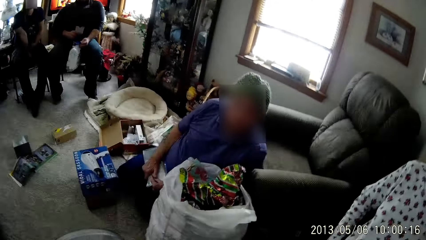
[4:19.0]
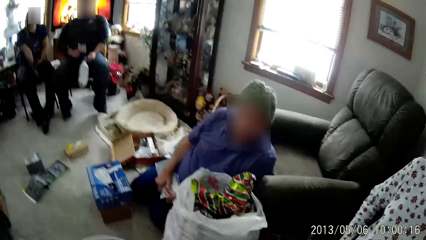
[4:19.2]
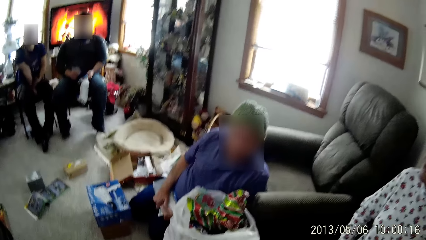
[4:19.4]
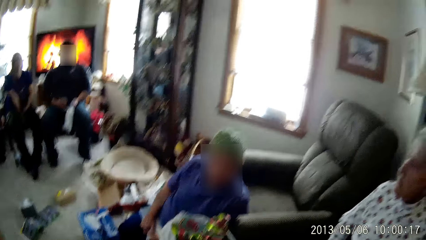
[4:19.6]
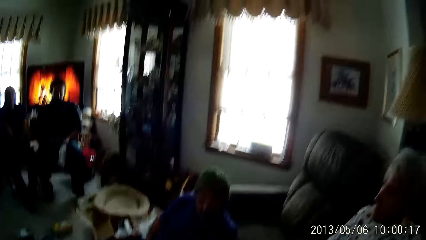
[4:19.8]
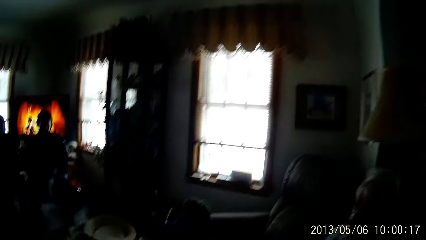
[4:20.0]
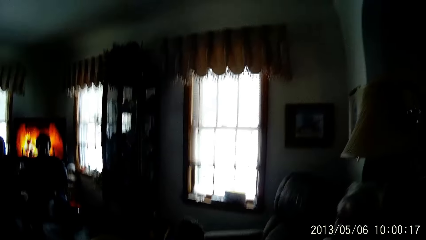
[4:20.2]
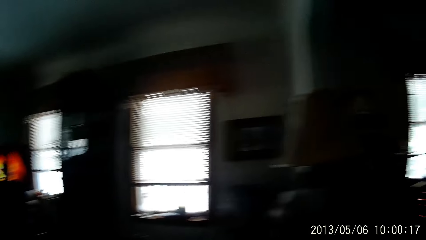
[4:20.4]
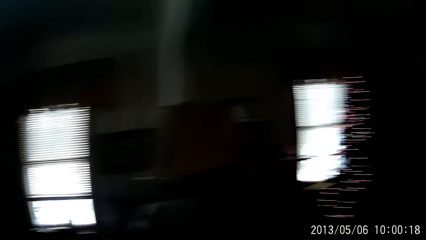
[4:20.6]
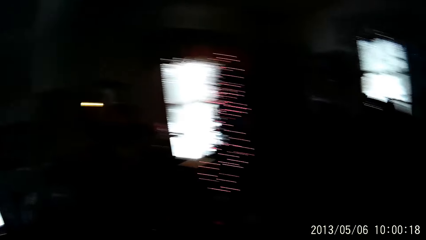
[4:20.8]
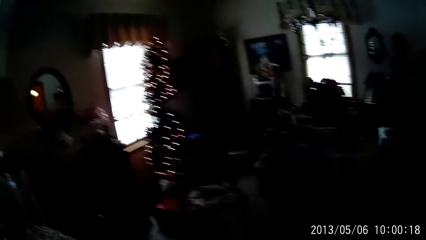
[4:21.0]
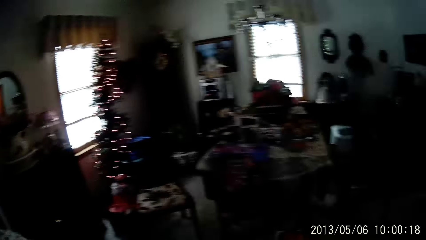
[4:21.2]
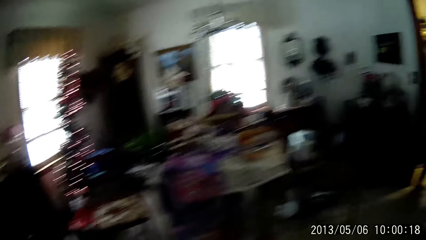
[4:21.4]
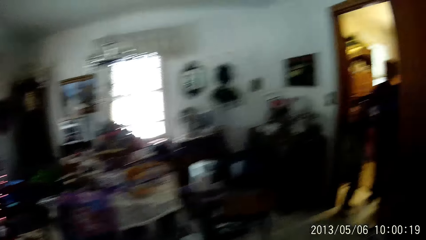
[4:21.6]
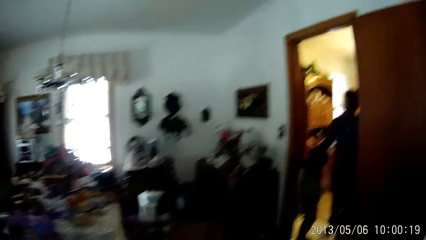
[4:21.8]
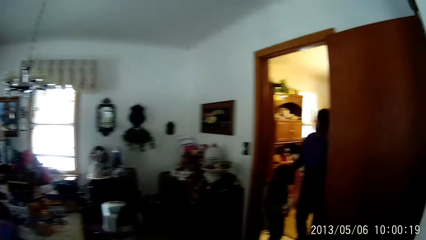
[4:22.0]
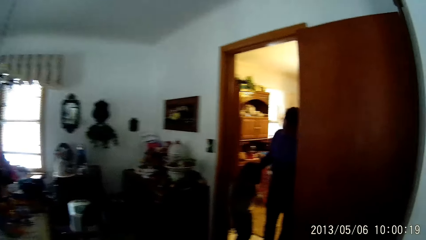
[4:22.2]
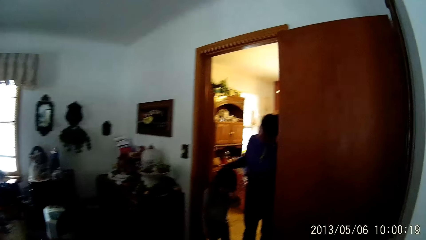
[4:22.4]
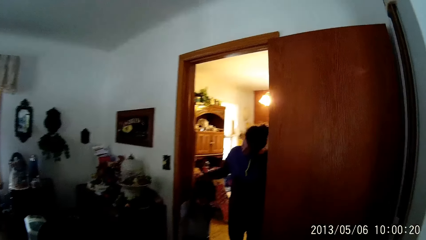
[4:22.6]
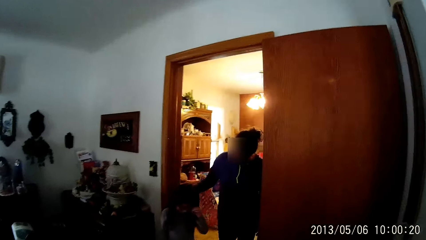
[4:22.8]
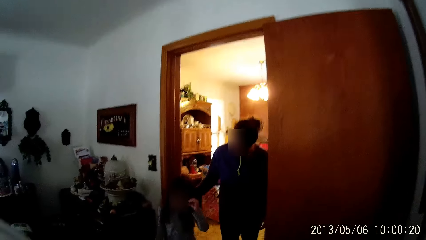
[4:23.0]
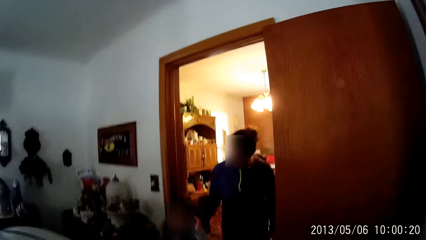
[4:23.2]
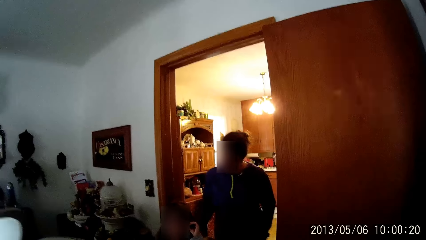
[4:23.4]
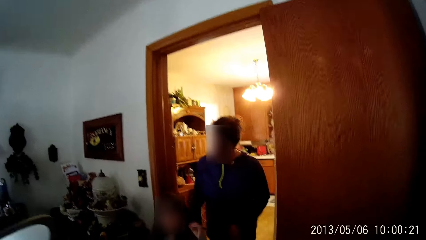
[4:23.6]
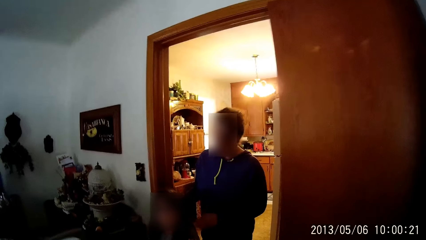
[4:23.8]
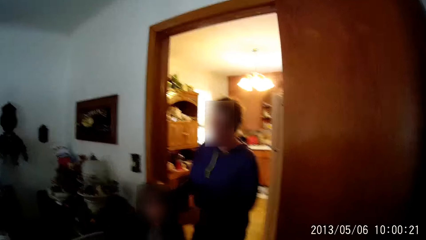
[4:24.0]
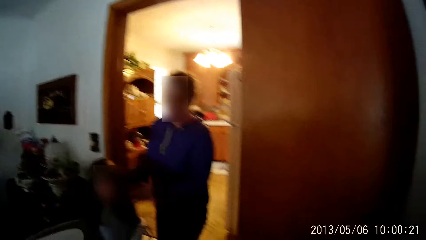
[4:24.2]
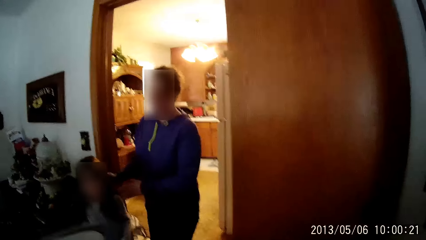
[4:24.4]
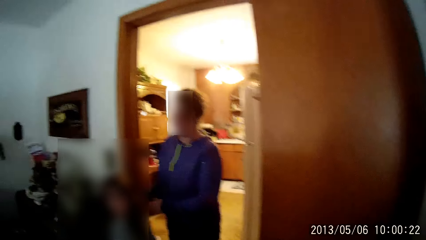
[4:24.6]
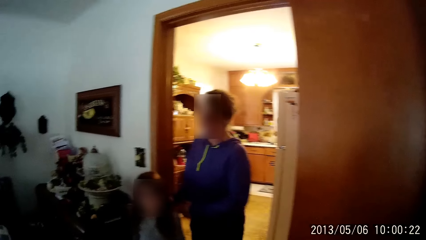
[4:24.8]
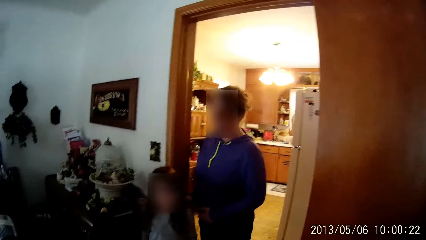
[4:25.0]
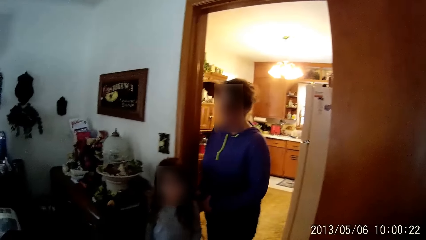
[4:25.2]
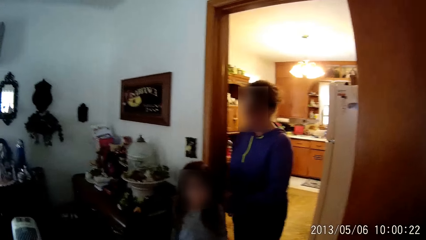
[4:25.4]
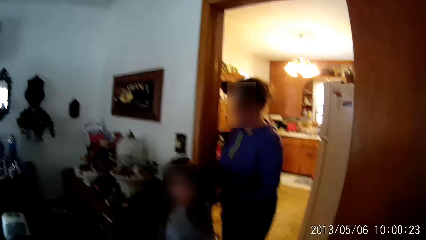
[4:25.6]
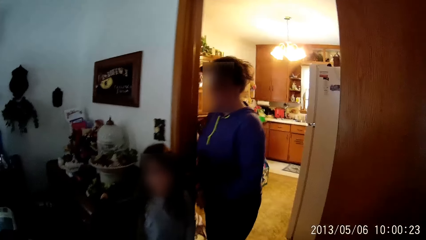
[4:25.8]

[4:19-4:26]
The woman pats the child from her head down her back. The camera wearer walks to the dining room from the living room through the kitchen. They move the child farther into the living room.

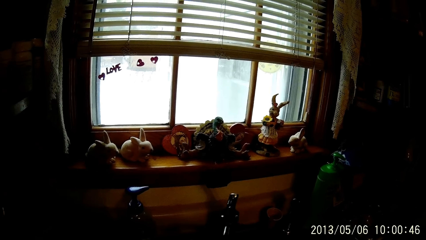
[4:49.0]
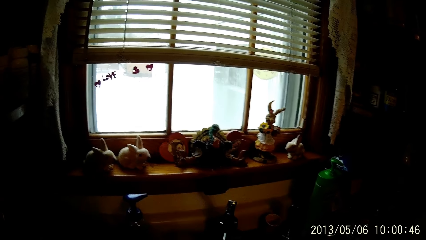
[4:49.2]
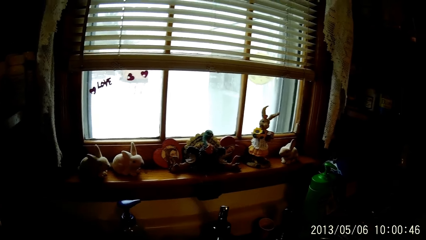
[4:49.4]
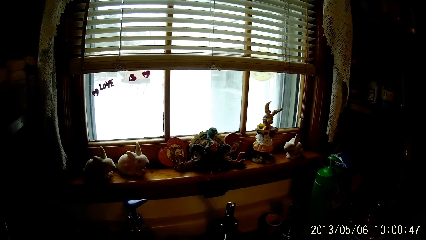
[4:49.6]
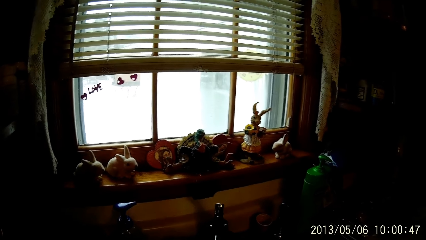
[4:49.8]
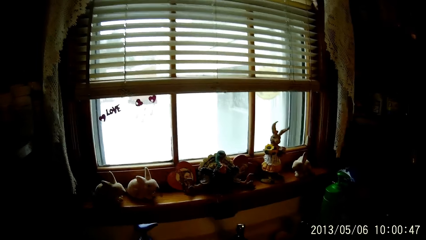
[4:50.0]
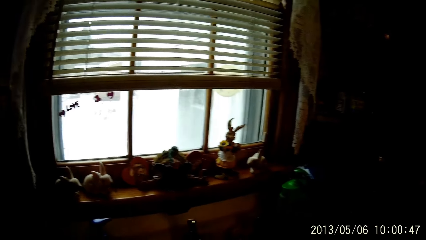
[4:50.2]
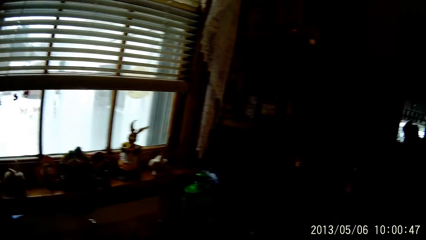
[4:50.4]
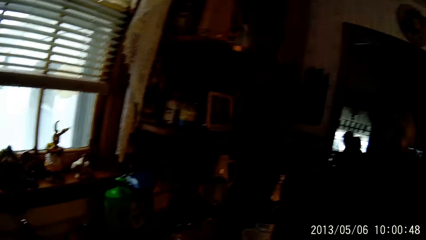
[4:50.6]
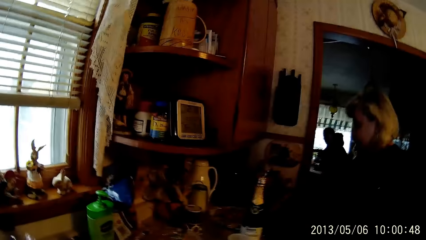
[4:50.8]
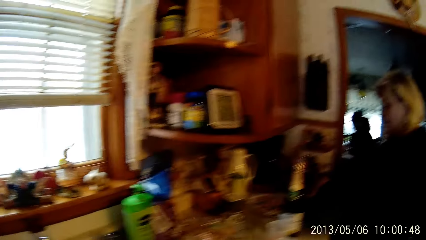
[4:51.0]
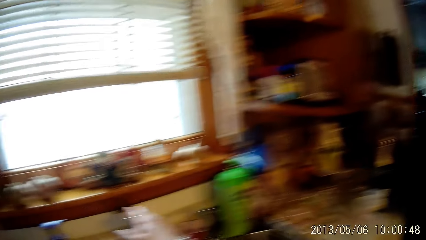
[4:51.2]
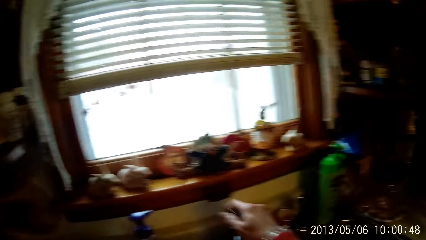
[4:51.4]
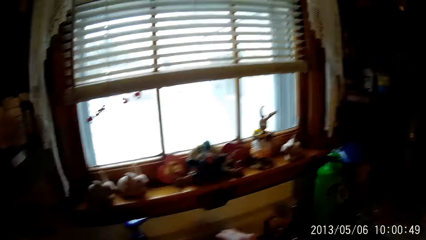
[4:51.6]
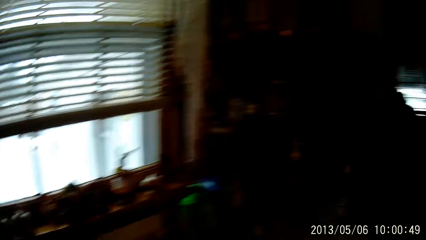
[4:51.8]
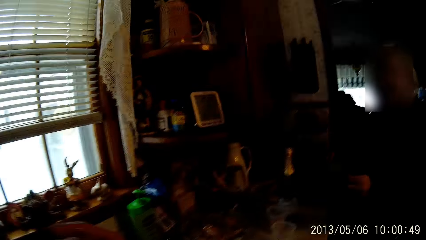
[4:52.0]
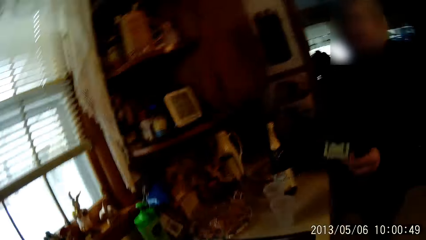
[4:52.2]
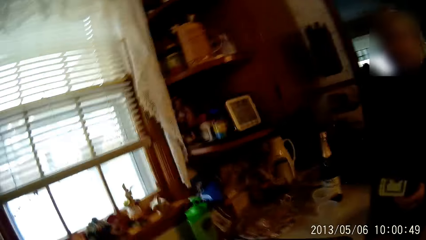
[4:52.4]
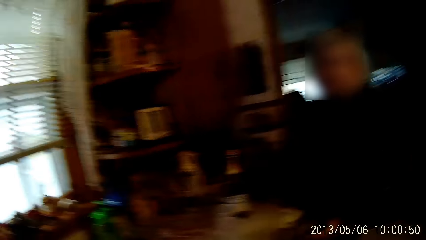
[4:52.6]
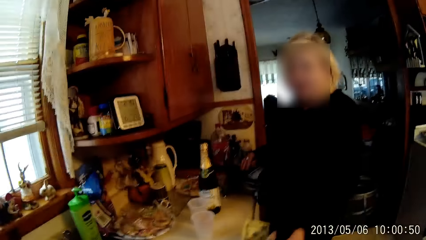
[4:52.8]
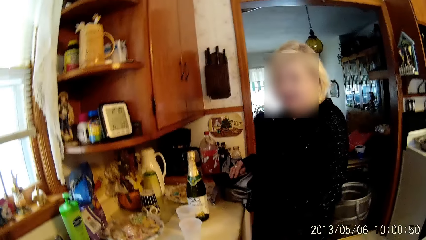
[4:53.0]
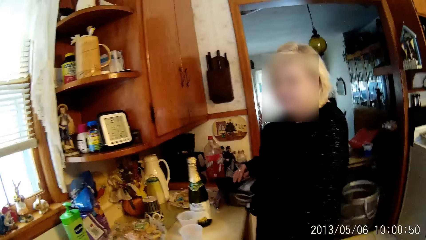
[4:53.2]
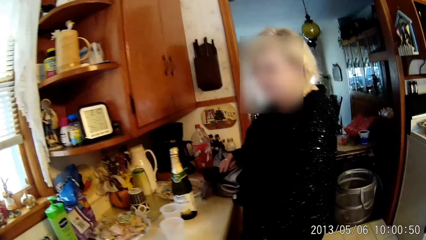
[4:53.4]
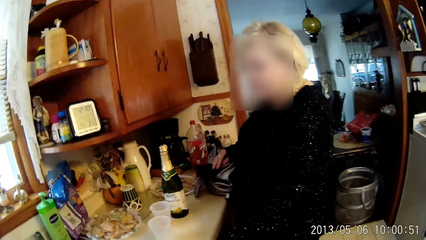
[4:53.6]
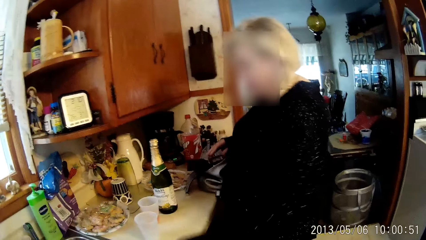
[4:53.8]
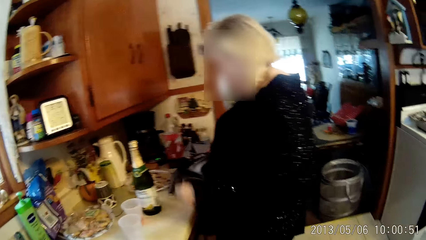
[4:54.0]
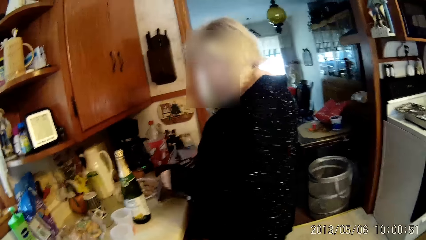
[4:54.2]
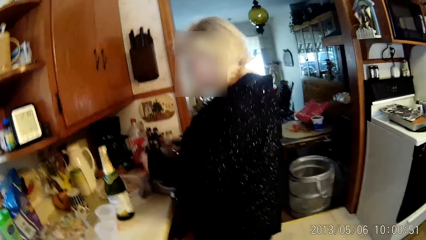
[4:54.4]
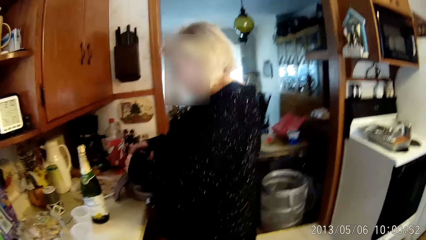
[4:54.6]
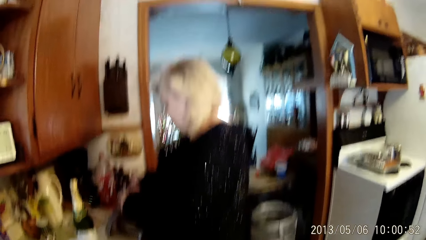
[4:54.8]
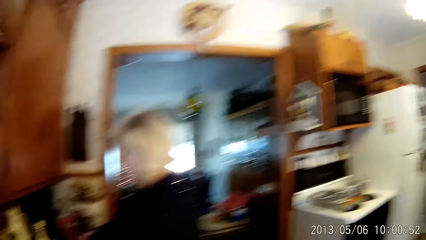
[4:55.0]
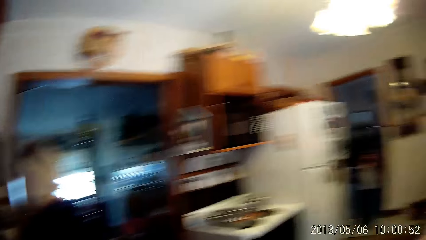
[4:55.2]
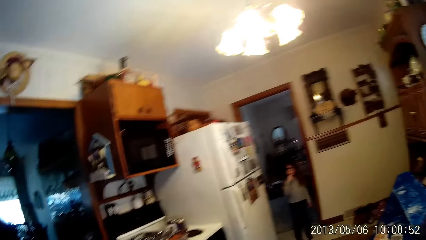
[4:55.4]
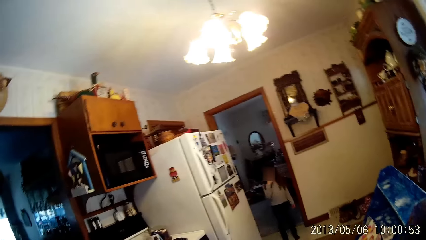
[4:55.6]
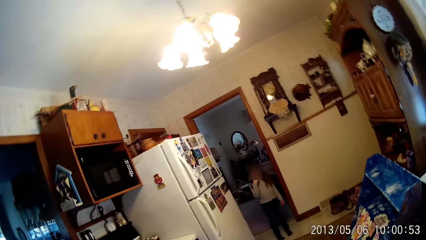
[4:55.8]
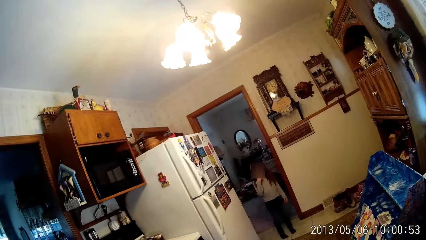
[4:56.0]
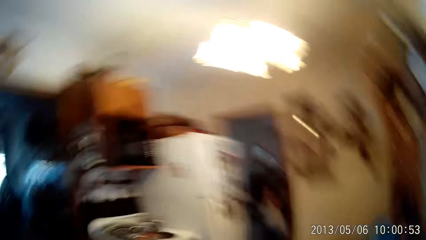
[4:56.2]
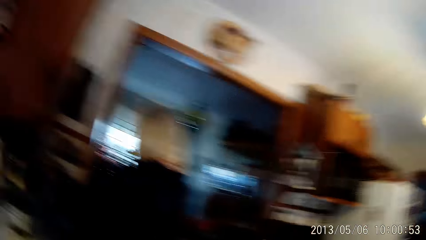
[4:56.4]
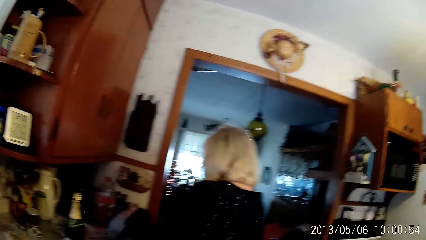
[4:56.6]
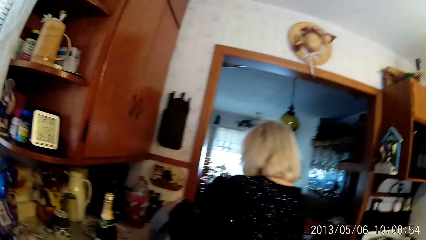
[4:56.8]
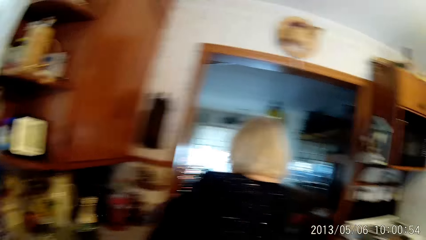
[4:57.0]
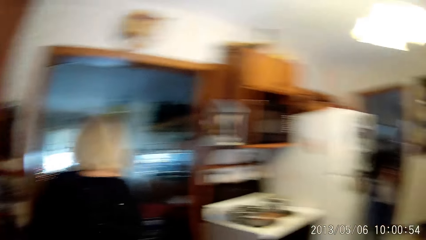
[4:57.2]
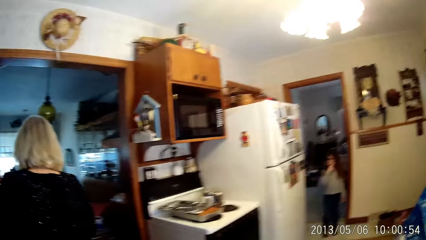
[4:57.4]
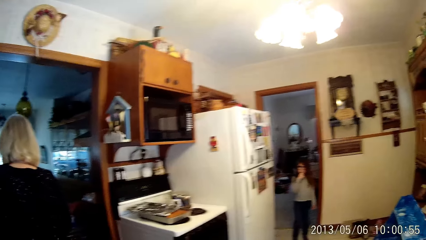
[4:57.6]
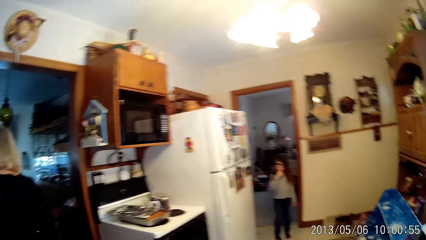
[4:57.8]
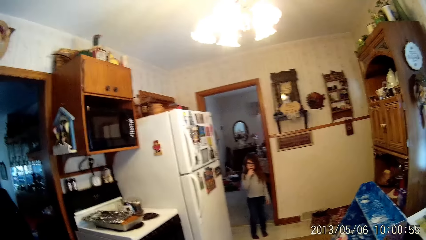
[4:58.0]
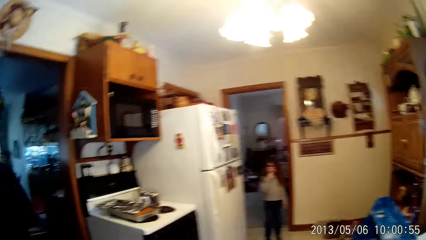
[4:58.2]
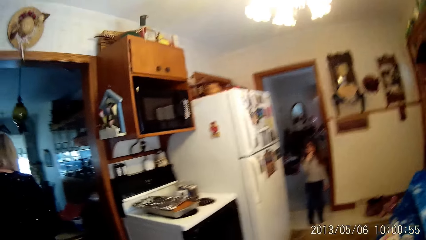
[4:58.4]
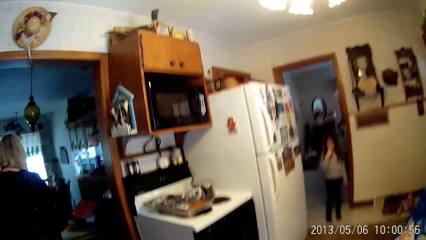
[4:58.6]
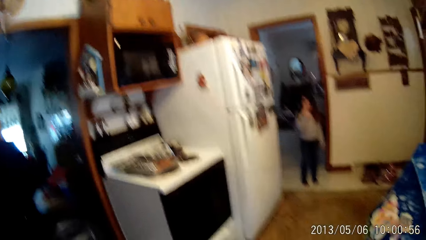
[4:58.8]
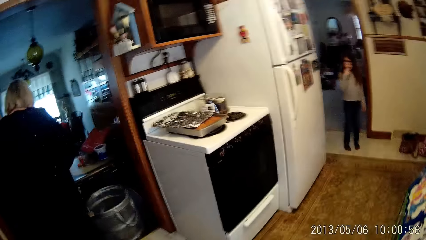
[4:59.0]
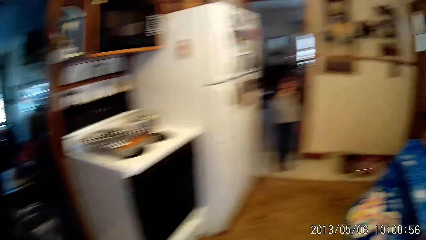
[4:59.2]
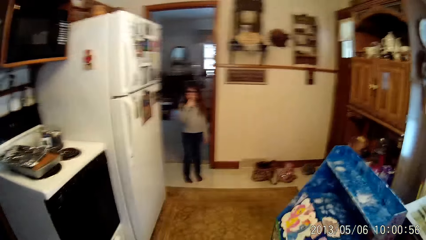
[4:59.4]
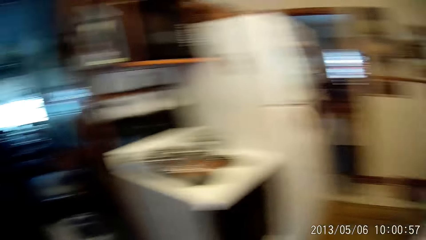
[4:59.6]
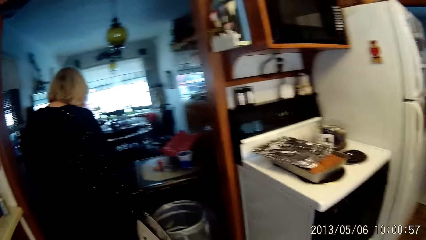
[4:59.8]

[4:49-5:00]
The camera wearer walks around. She turns off the tap with her right hand. A woman drops money on a floor with her left hand. The camera wearer converses with the woman. The woman holds a bag with both hands. The woman carries the bag from the counter with both hands.
